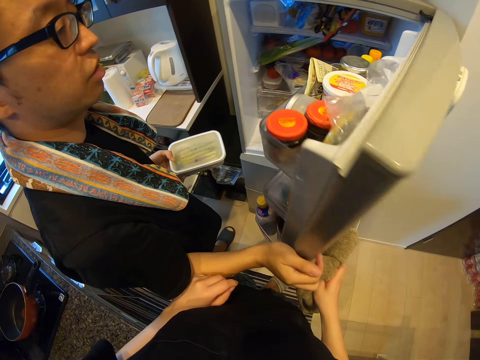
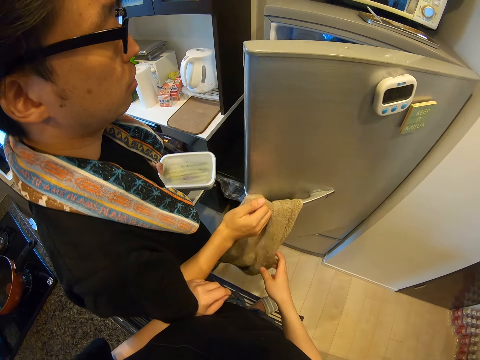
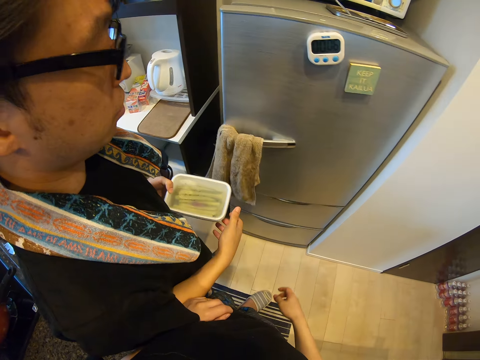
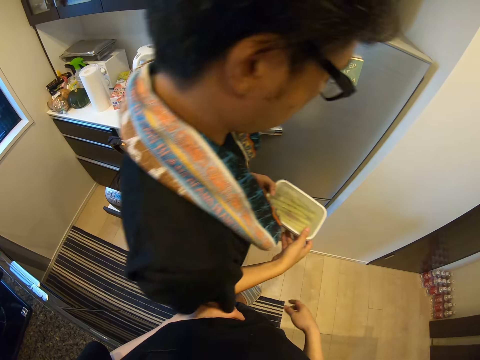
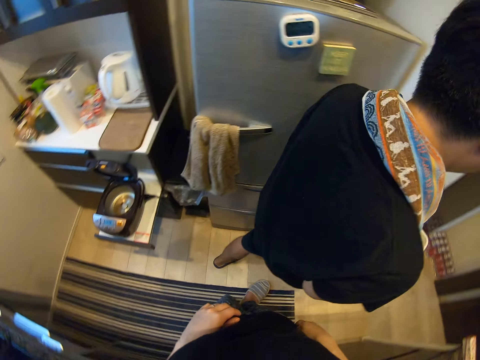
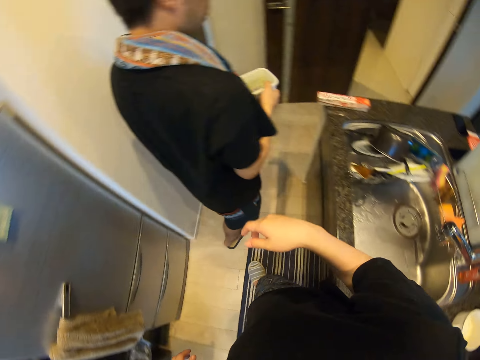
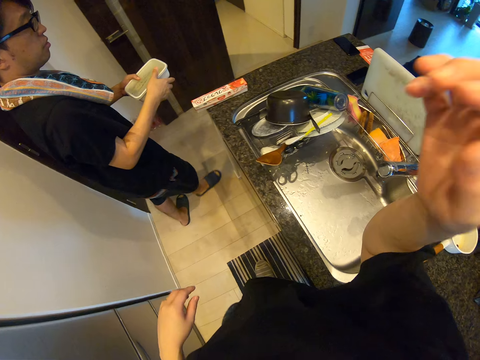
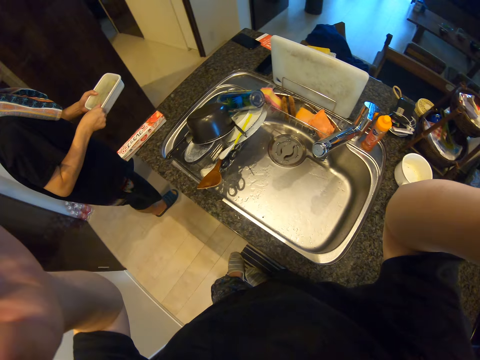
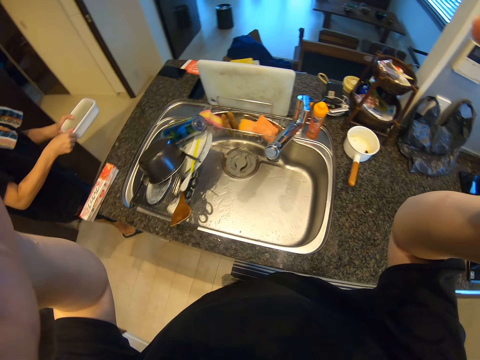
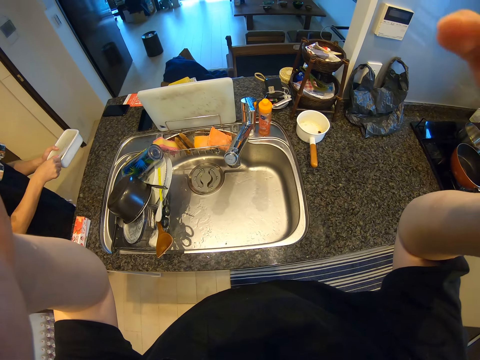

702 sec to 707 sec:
The camera wearer converses with a man. The man converses with the camera wearer. The camera wearer converses with the man. The man converses with the camera wearer. The camera wearer adjusts the camera.
